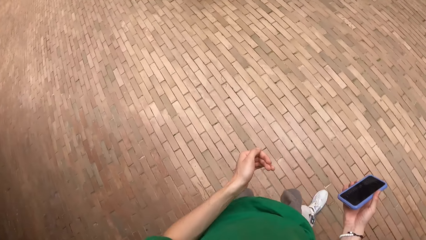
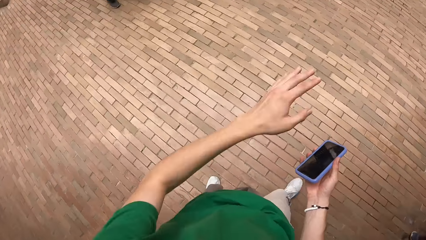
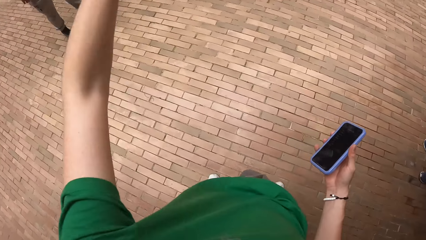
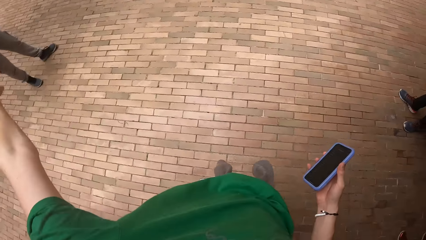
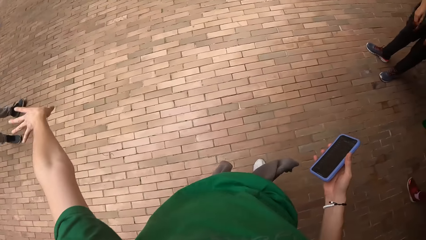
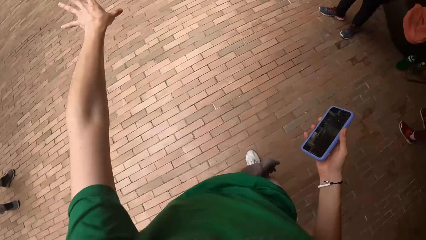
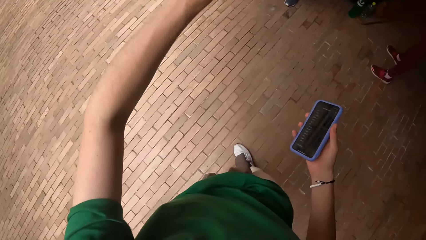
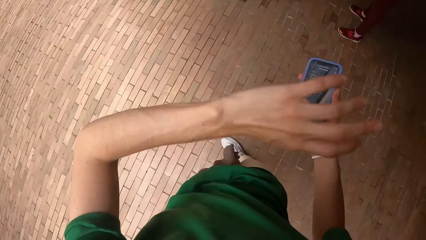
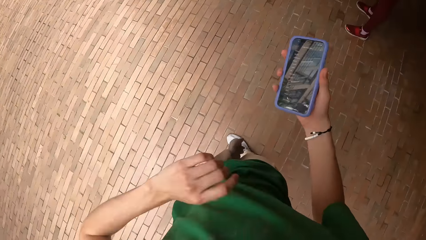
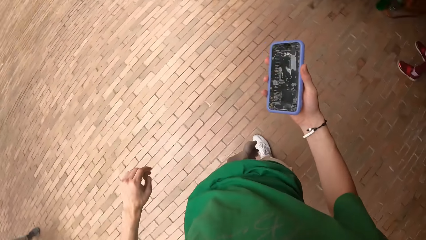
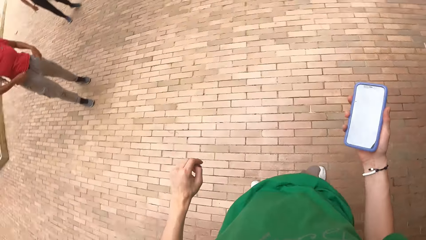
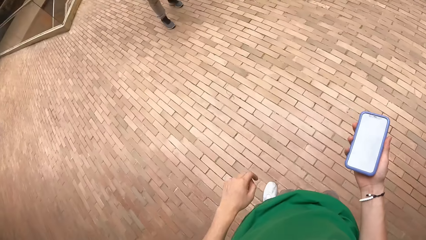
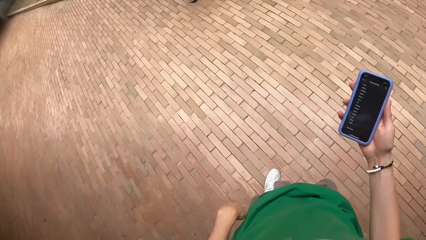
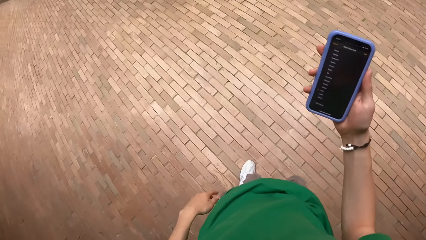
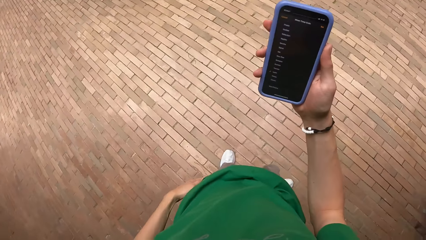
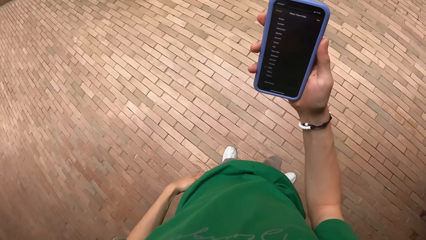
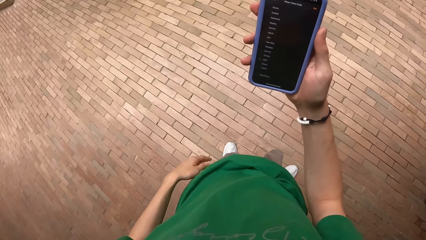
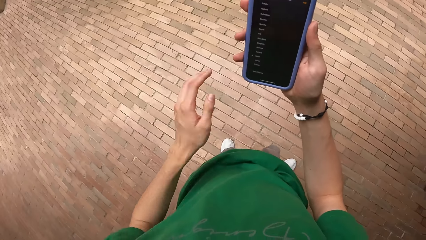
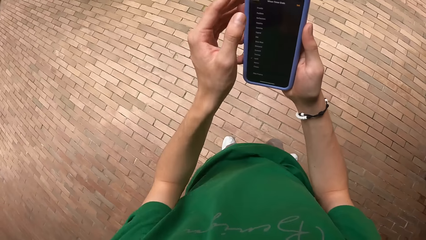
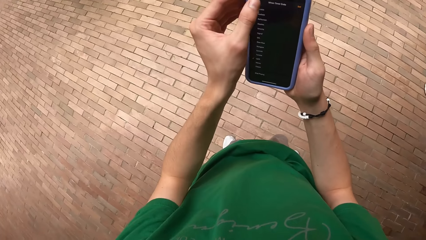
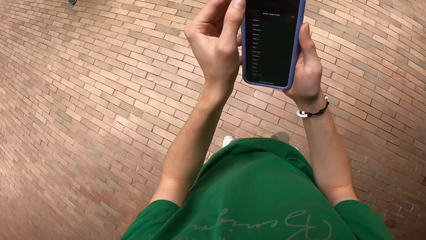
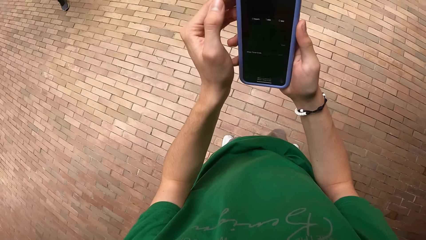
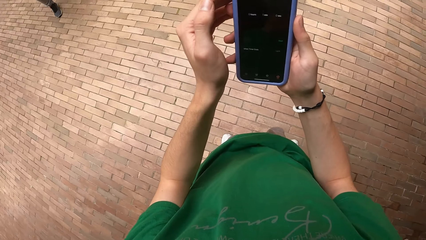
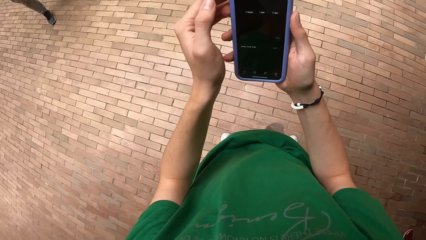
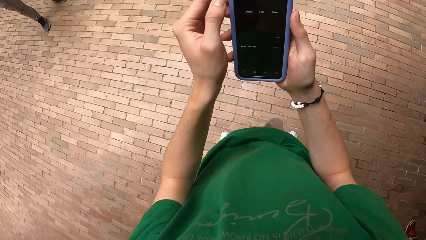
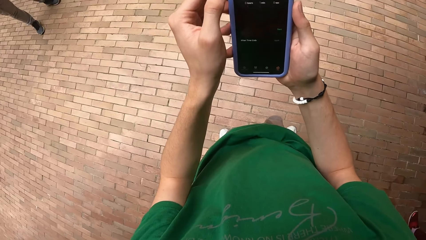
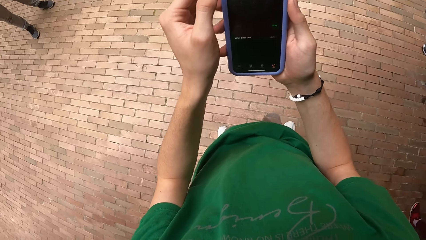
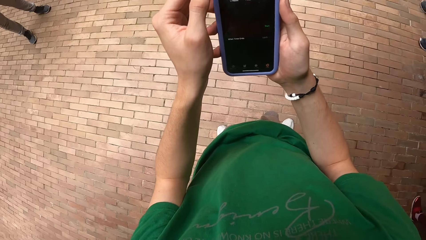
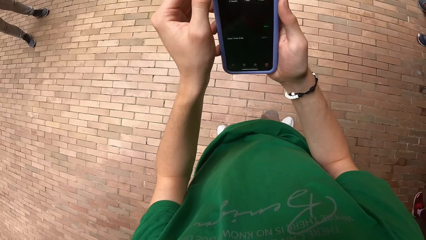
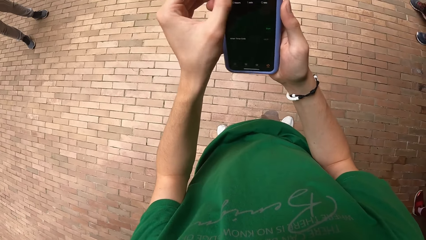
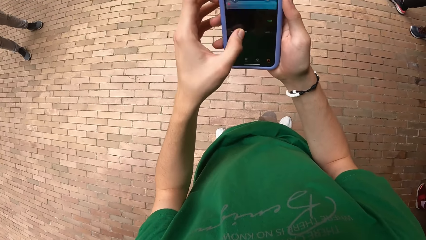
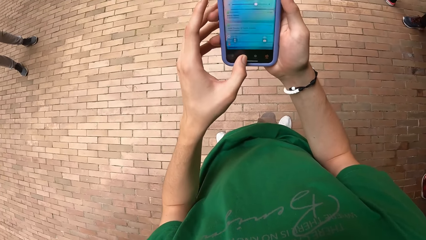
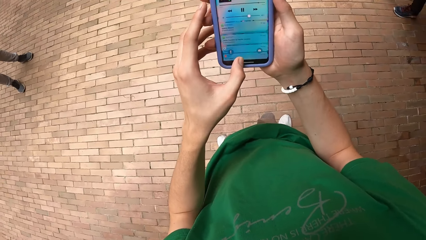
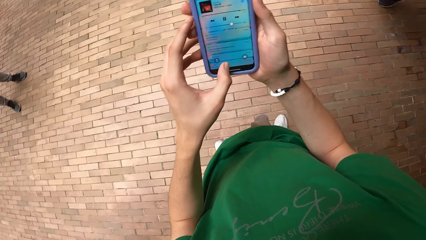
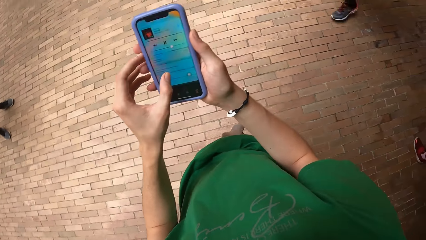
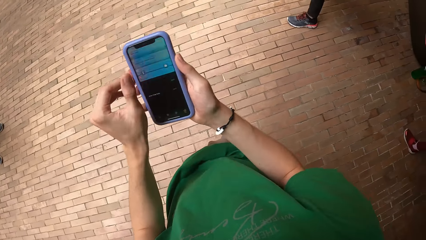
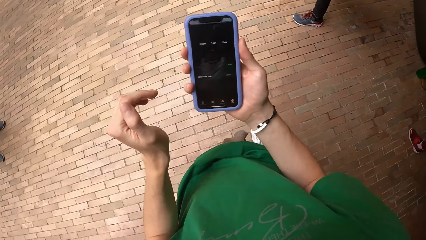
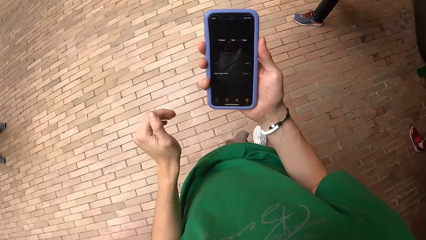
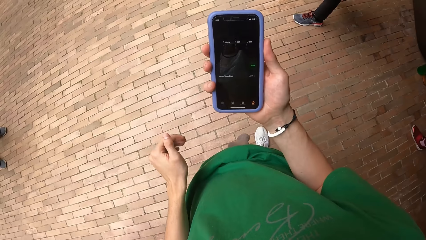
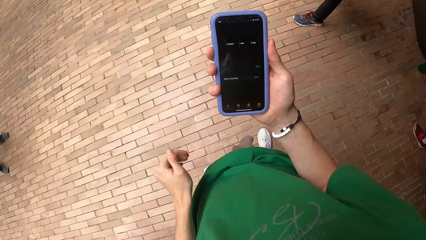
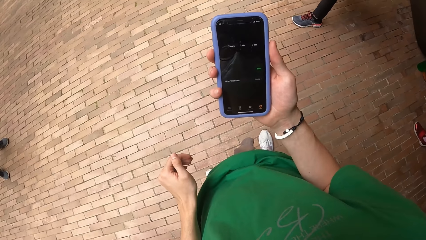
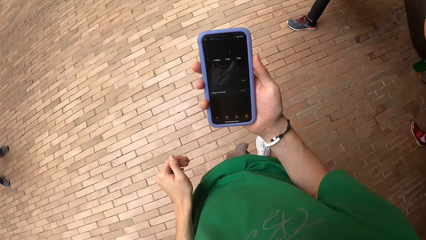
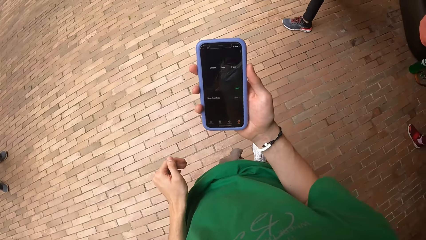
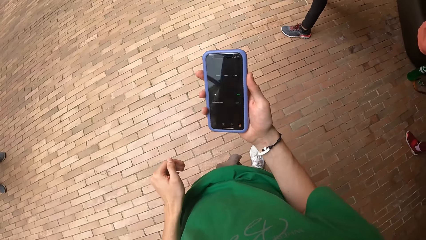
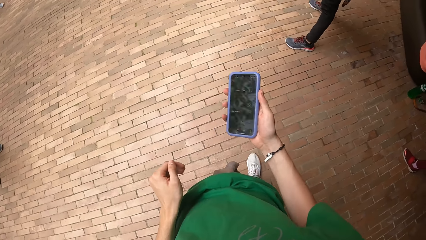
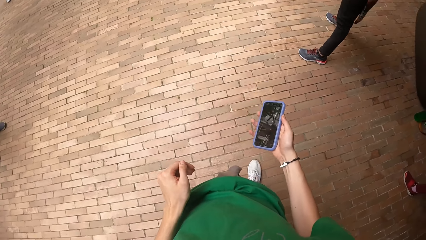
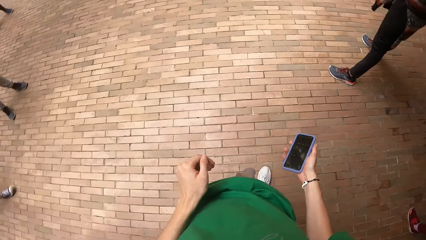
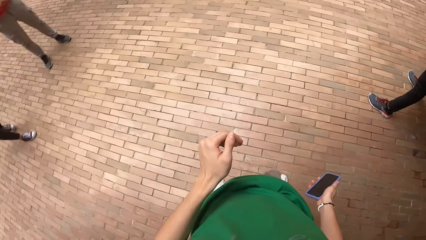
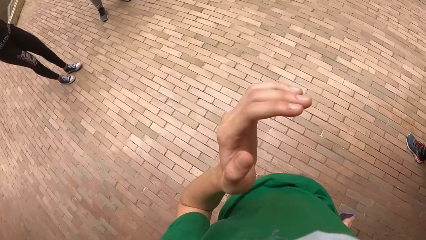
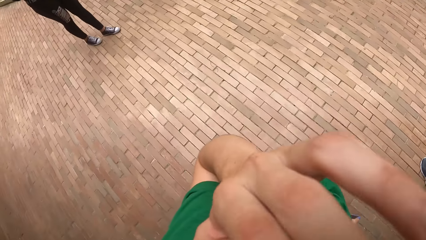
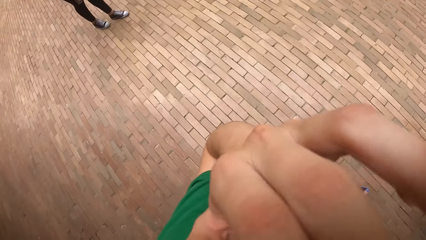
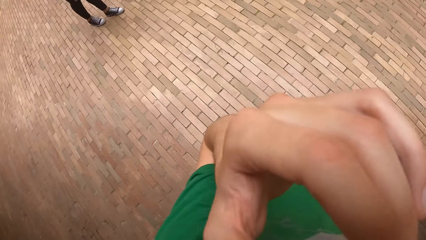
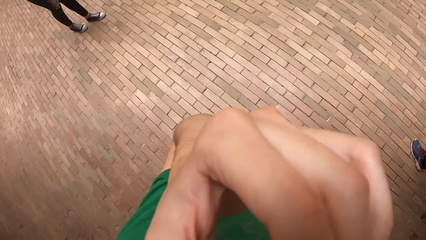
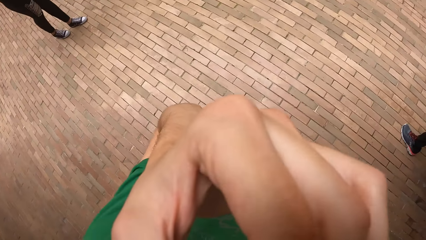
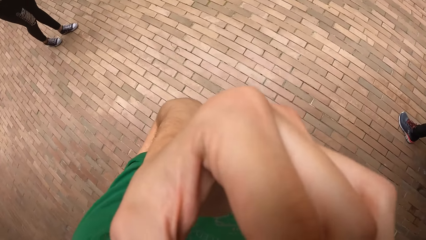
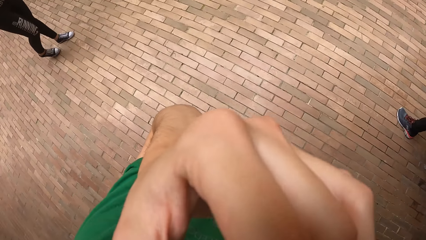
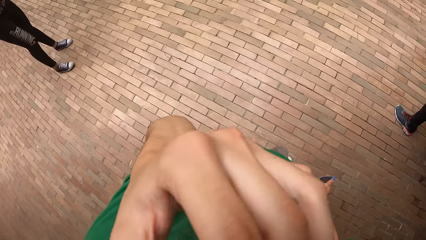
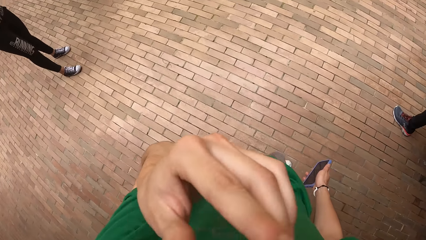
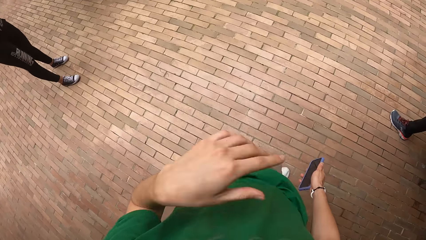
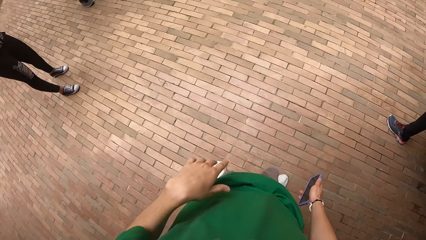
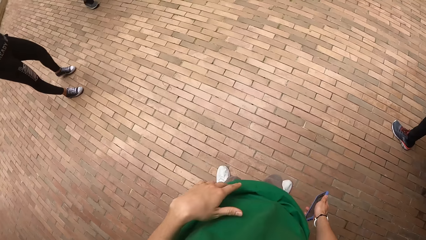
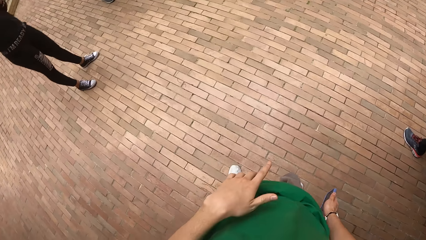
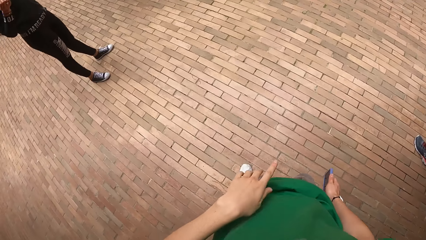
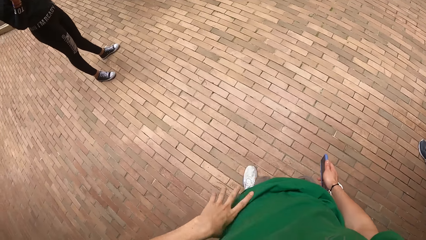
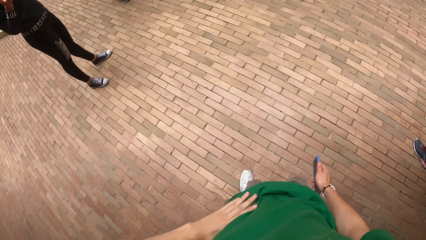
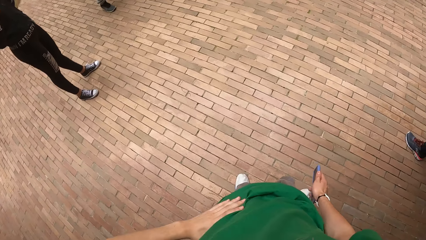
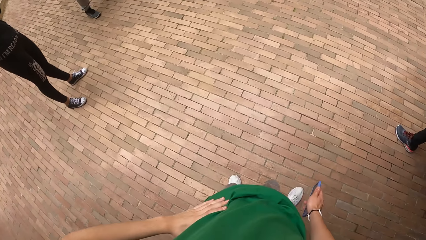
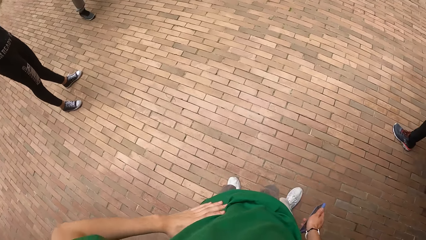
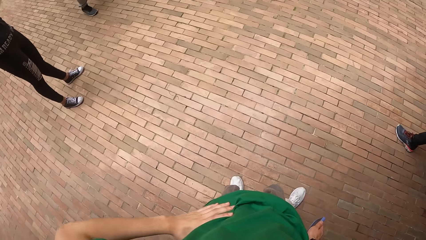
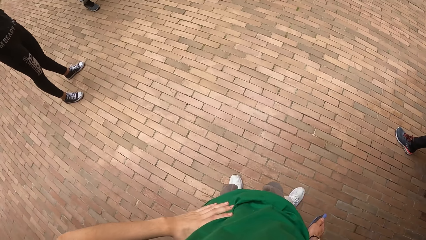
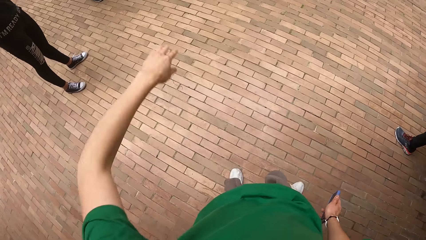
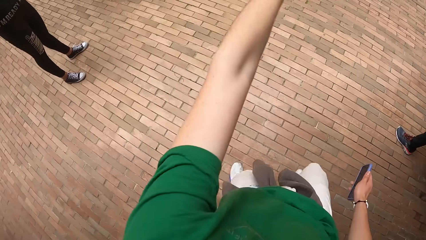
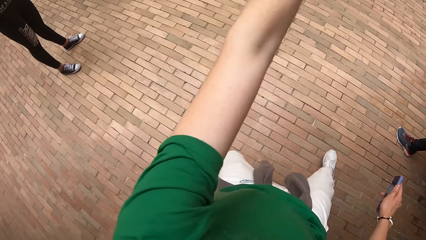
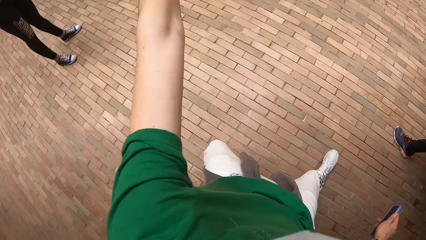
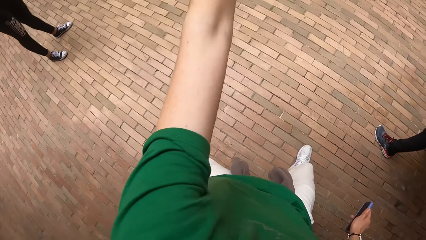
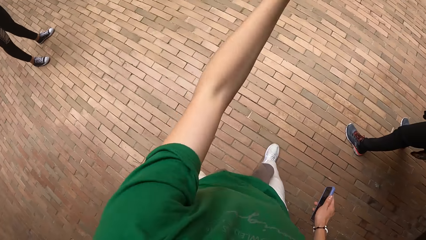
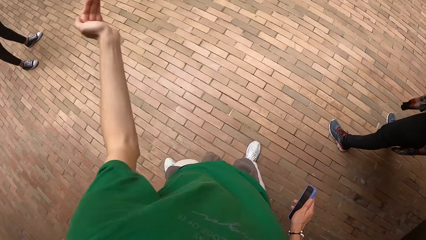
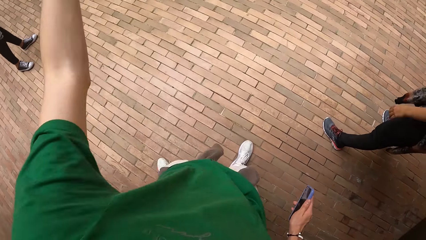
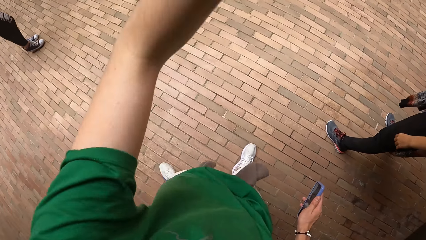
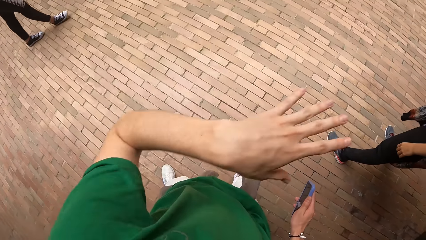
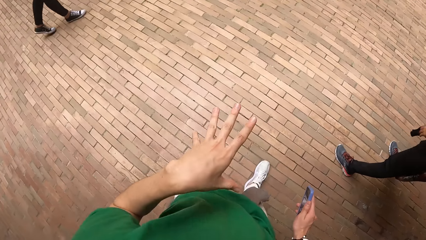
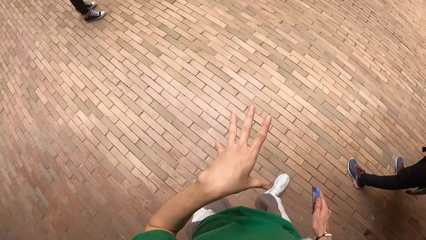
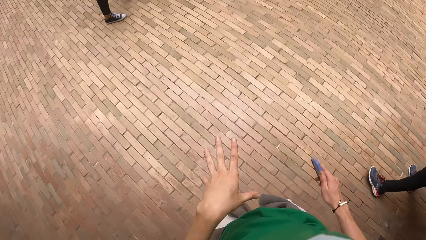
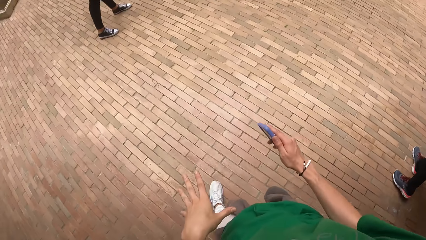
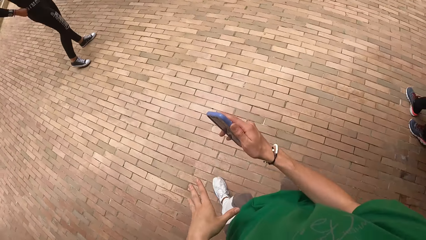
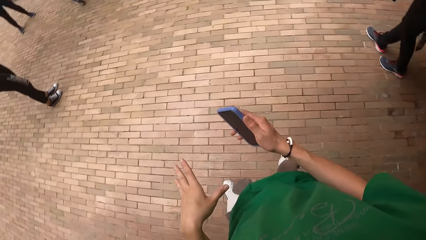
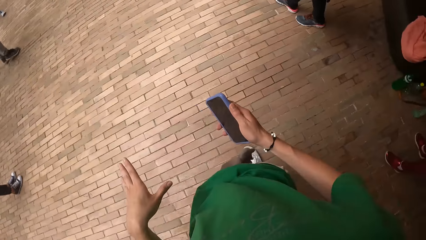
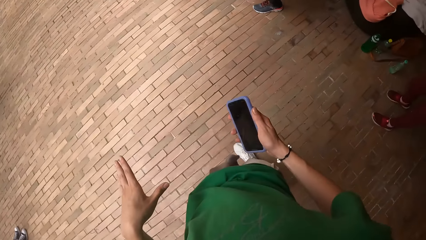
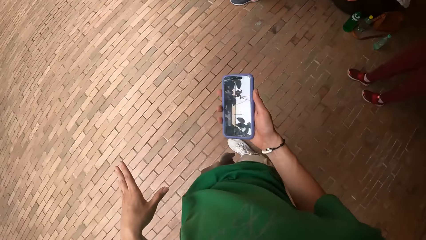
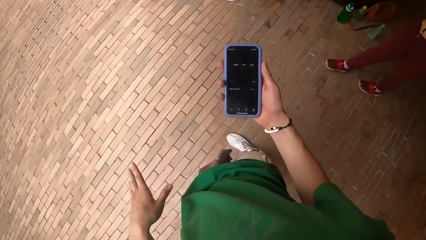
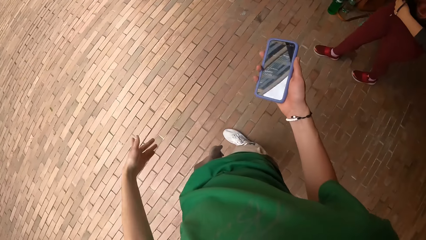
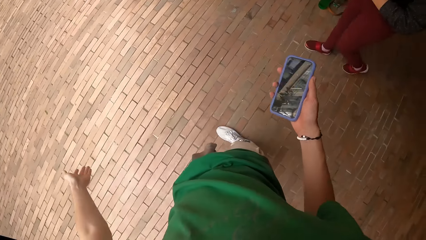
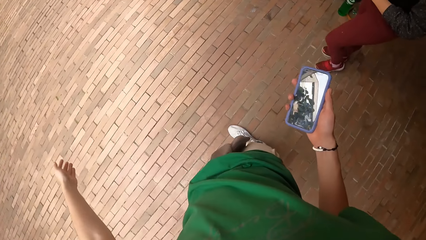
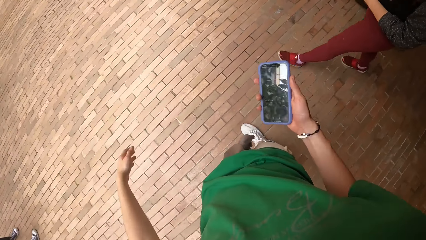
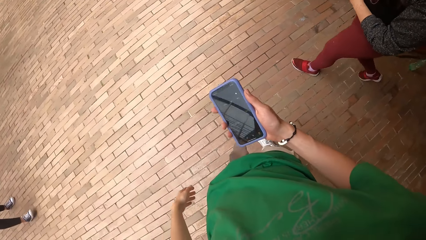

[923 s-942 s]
The camera wearer talks with hand signs. He presses the phone with his left hand. He uses the phone. He raises his left hand towards his mouth. He touches the face. He puts his left hand on the waist. He instructs a group of people.
